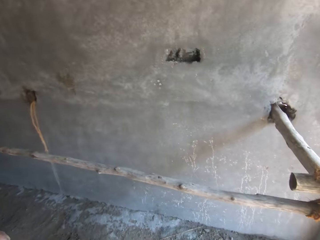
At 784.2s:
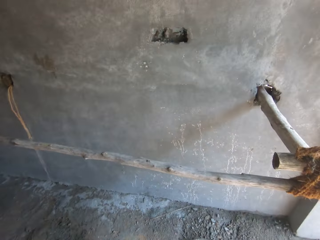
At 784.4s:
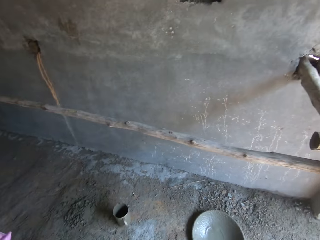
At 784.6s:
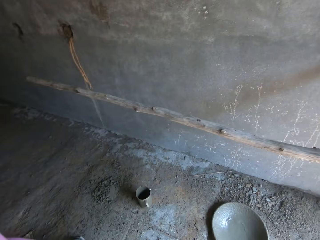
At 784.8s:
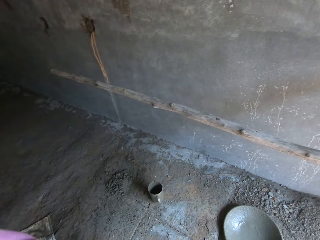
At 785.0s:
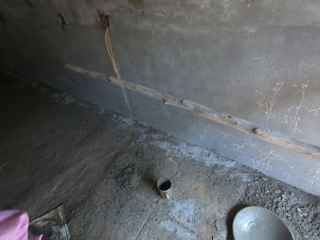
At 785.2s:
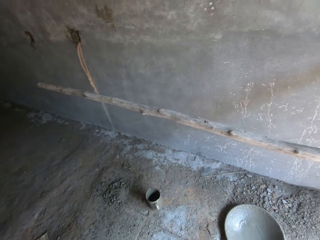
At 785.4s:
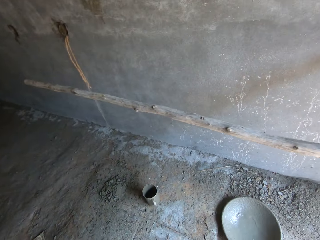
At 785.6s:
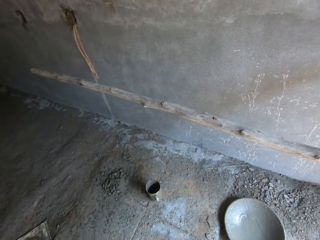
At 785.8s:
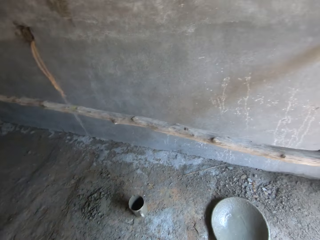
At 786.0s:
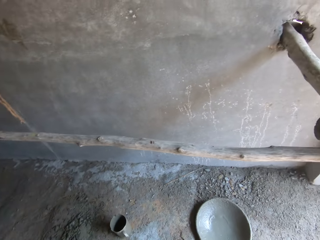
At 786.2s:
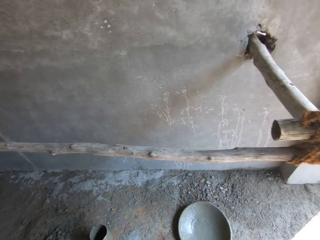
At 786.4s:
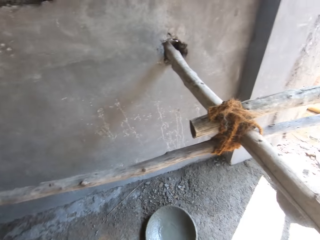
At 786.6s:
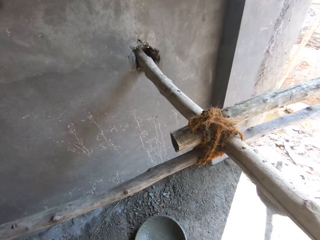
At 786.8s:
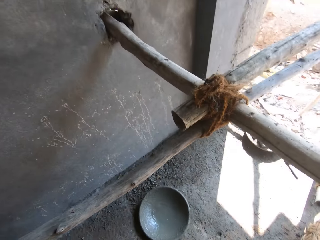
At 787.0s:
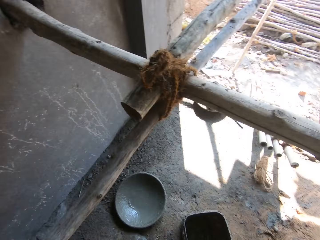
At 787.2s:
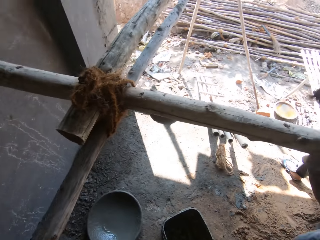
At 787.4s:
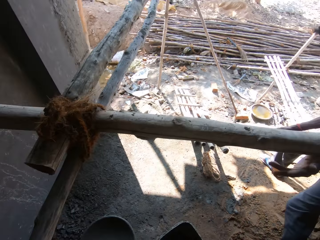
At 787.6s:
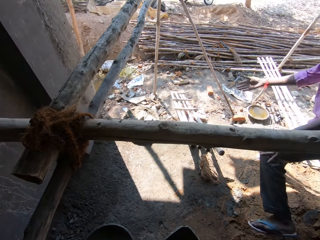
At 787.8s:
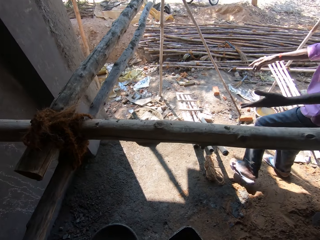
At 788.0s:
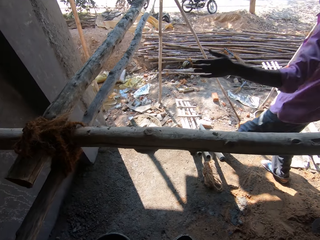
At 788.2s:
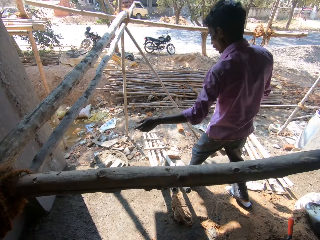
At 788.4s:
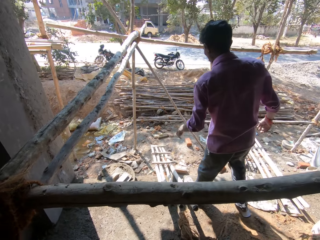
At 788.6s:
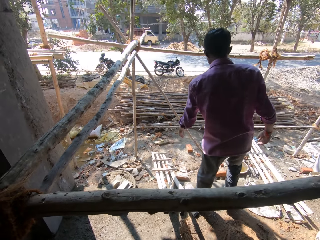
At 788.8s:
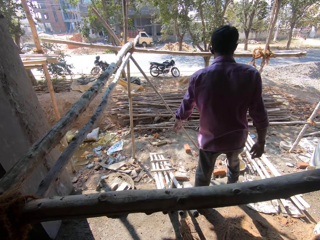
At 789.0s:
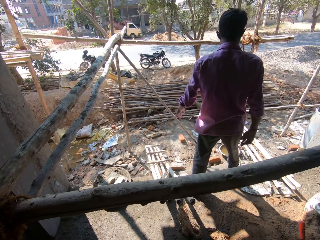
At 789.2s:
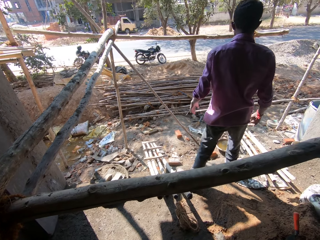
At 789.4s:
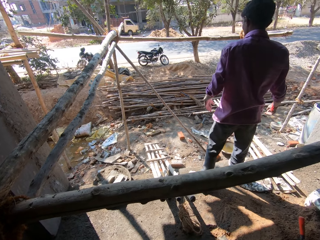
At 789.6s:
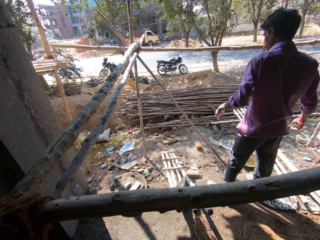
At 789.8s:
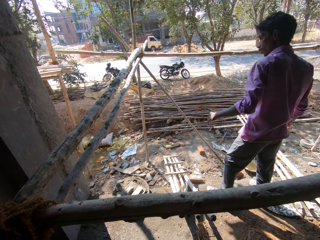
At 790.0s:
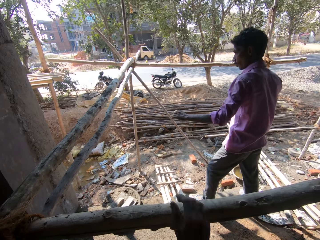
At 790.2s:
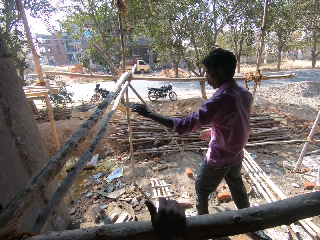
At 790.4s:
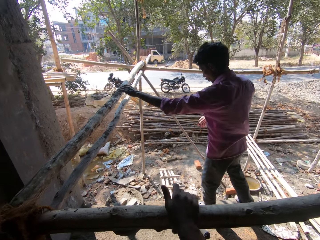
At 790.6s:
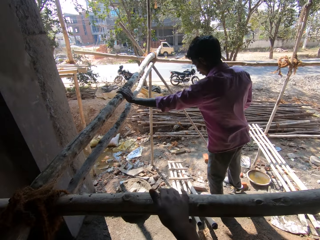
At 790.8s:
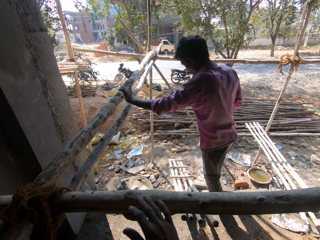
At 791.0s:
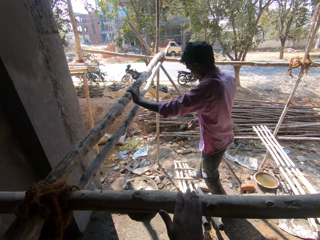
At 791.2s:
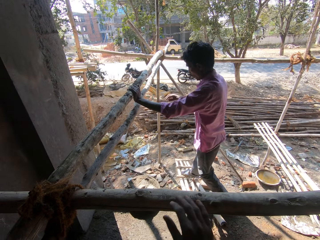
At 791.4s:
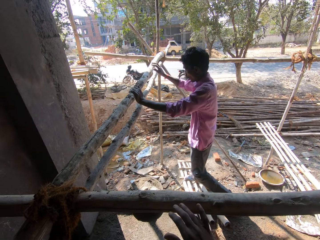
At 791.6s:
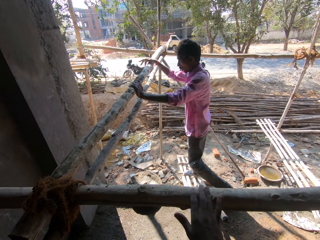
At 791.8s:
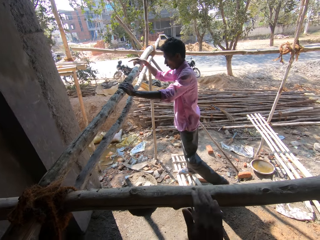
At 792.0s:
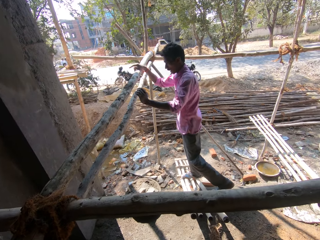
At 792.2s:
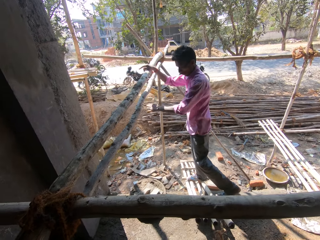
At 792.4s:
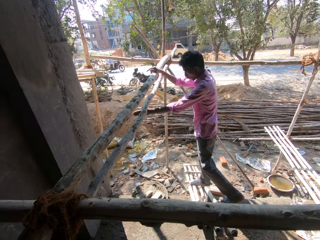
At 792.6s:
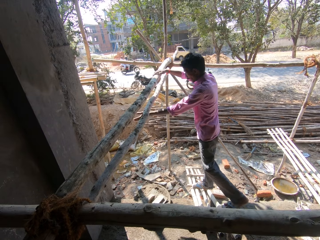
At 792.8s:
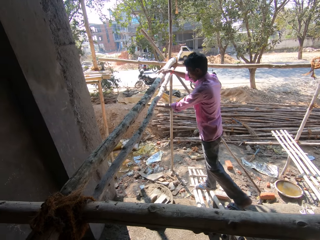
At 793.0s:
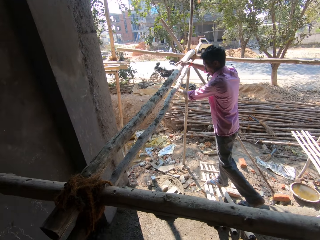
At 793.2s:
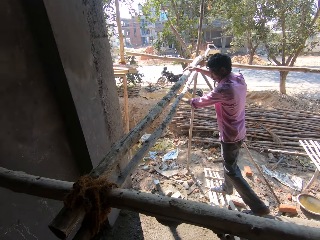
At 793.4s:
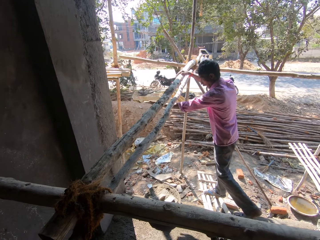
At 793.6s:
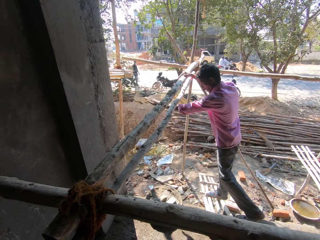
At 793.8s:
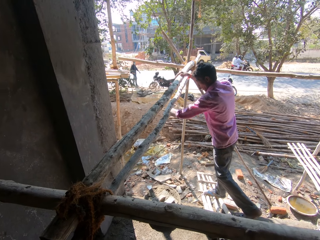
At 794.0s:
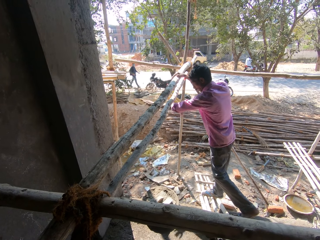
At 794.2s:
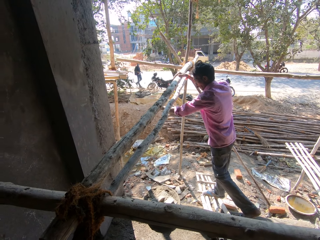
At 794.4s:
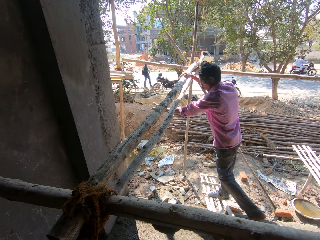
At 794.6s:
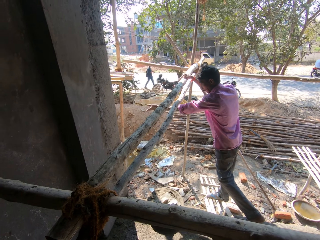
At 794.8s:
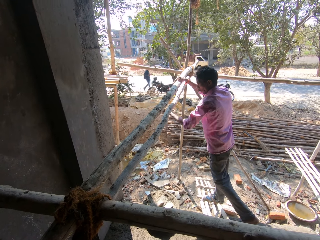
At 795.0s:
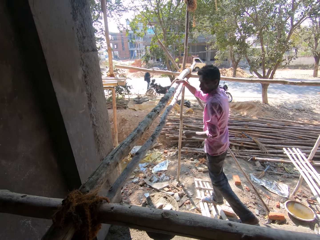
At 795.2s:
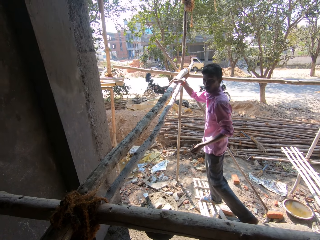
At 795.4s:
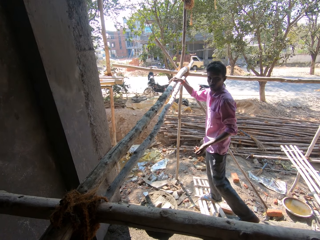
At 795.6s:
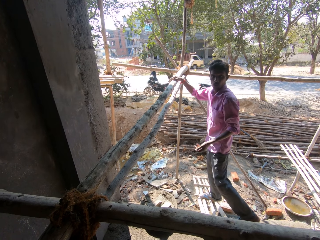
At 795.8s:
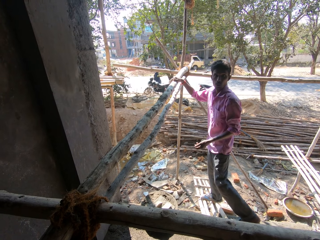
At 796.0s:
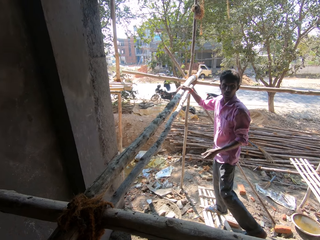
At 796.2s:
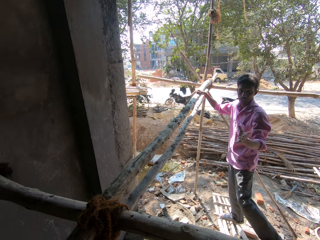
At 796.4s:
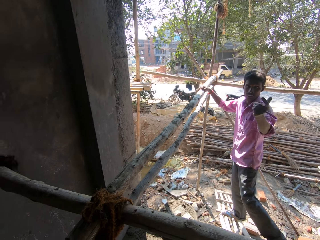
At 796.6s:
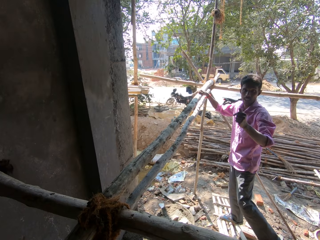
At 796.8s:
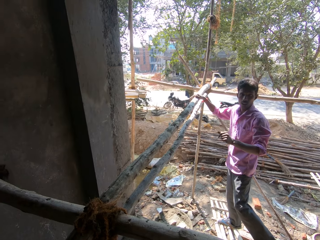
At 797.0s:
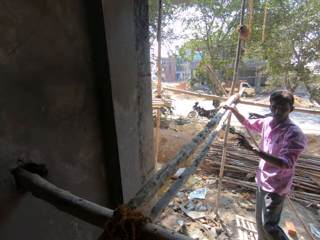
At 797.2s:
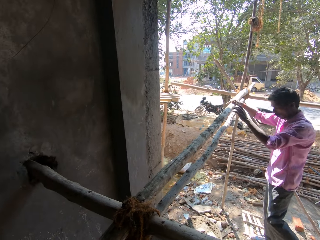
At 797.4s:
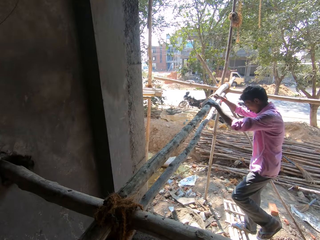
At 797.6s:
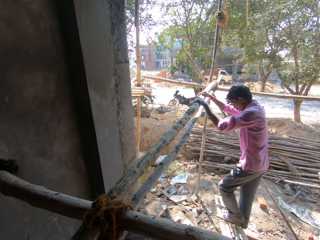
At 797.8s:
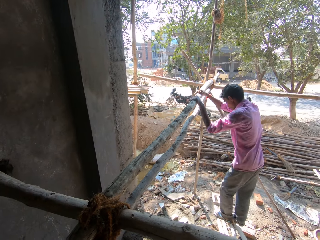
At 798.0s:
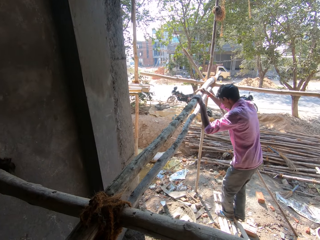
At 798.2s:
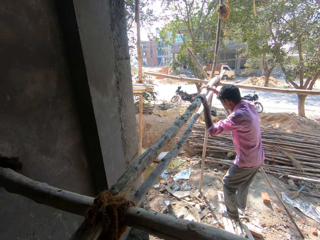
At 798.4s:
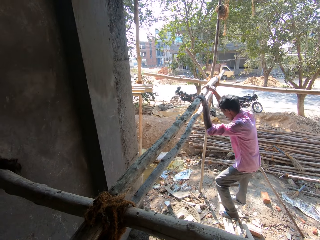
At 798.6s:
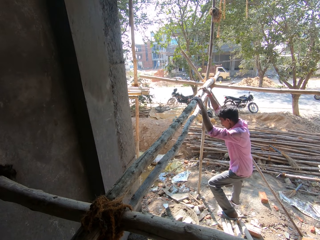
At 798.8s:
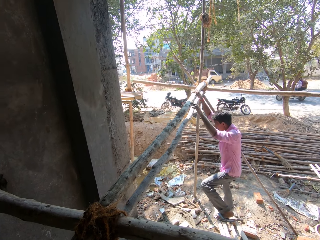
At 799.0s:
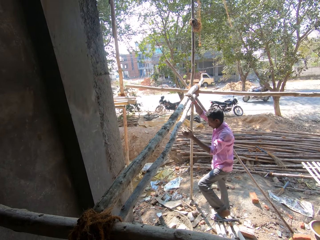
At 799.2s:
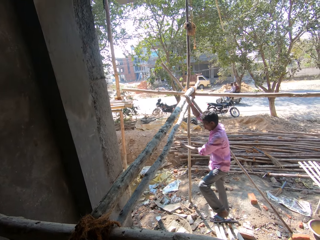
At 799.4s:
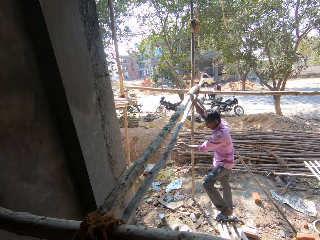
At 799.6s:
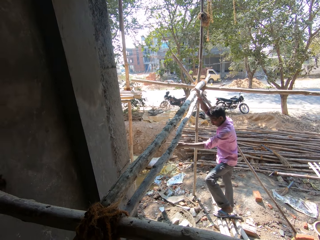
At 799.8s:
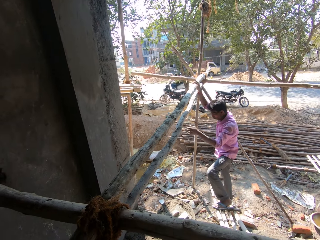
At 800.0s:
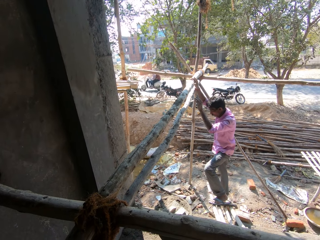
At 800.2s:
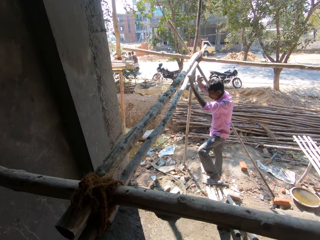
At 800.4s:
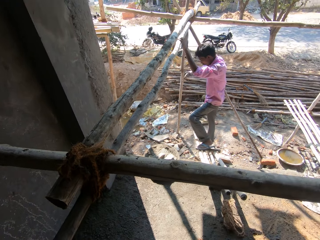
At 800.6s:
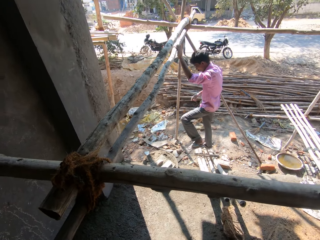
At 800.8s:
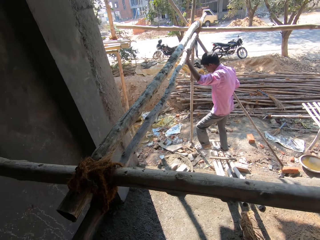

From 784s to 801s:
The camera wearer looks on the floor. They turn right. They look forward. They converse with a man. The man converses with the camera wearer. The camera wearer converses with the man. The man converses with the camera wearer.

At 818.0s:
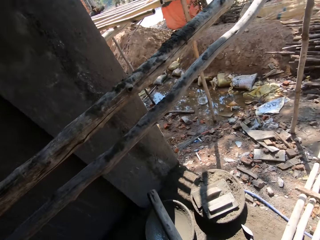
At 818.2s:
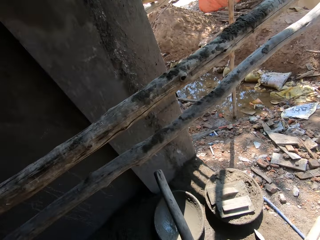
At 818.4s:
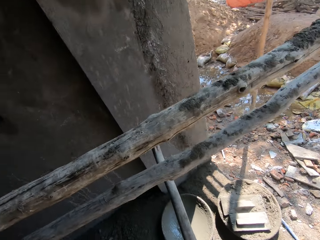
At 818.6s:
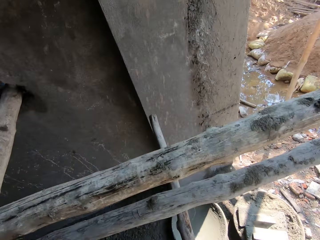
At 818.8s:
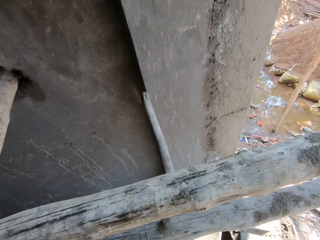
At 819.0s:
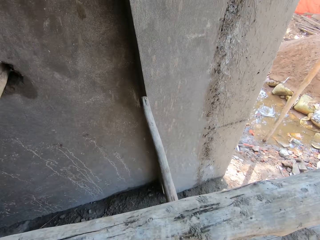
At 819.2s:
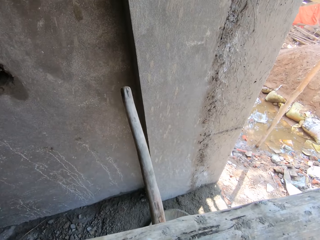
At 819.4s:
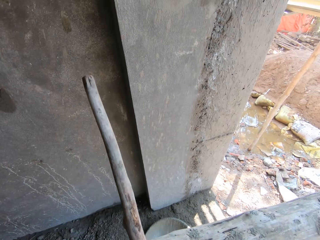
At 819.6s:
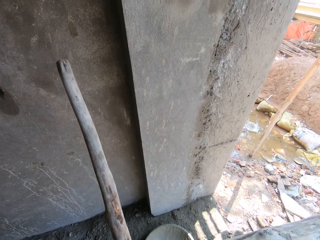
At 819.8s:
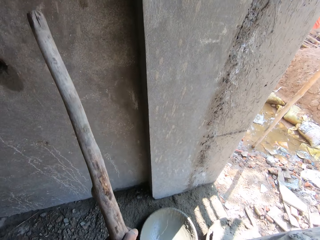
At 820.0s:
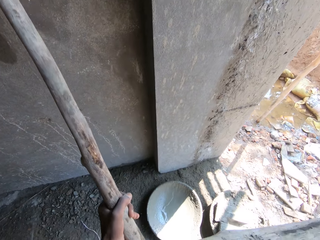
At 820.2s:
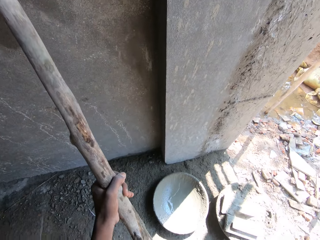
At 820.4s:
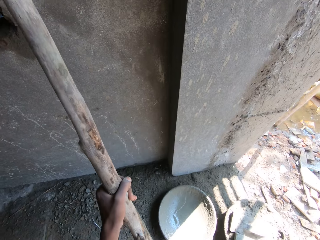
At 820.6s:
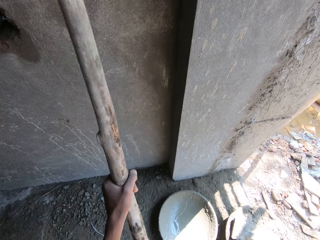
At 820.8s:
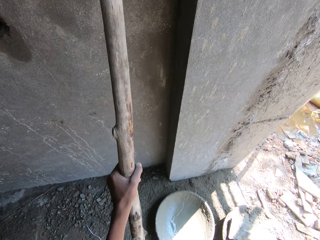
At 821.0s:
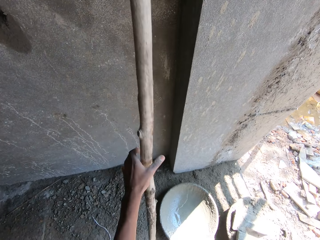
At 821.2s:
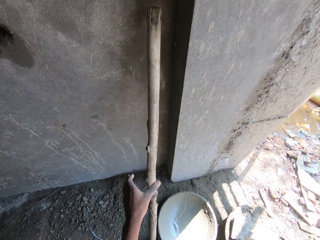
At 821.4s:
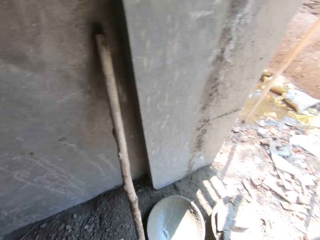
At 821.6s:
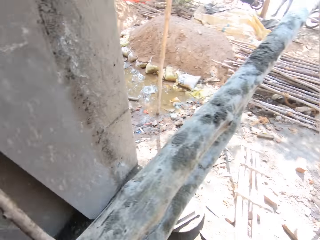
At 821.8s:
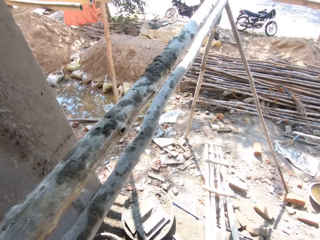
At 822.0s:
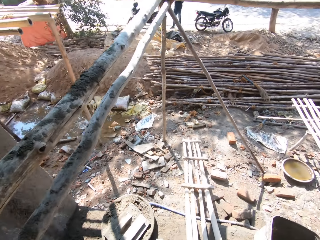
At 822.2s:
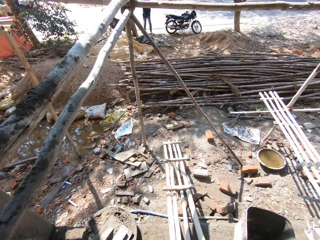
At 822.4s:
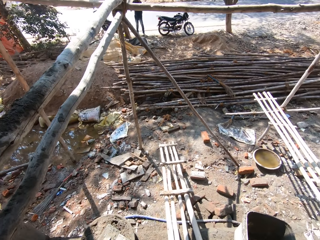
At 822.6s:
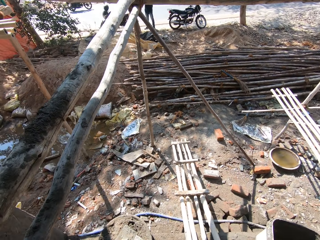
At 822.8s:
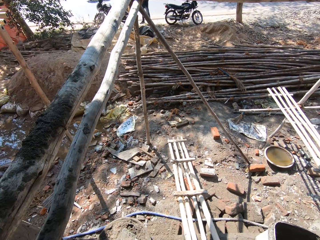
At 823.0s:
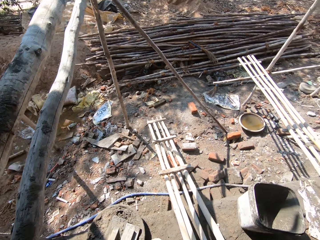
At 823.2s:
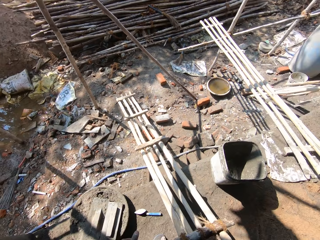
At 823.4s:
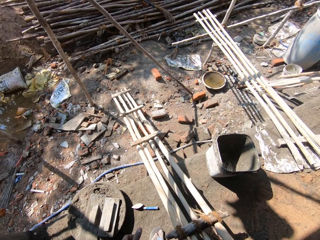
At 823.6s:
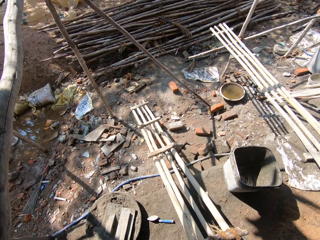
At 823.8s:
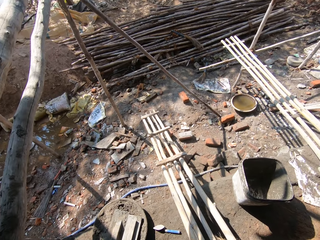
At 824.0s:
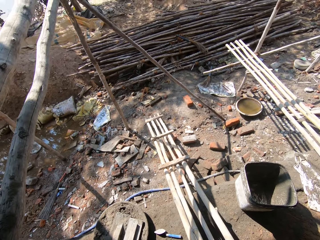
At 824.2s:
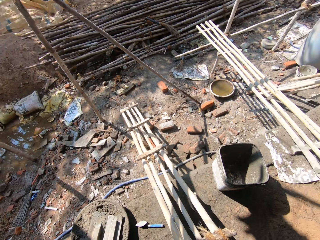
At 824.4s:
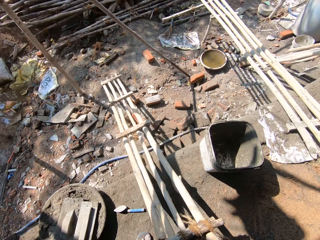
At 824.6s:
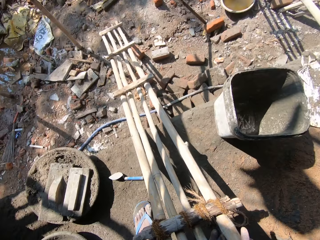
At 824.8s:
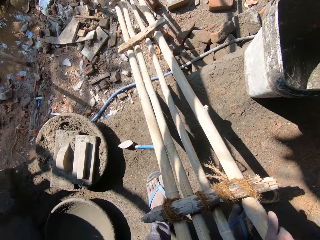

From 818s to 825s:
The camera wearer walks left. They put the rod on the wall. They throw the stick on the wall. They turn right. They look forward.
